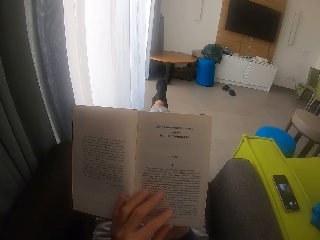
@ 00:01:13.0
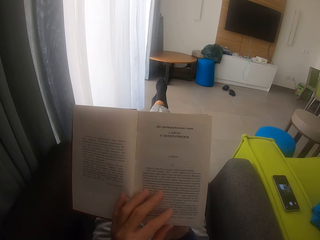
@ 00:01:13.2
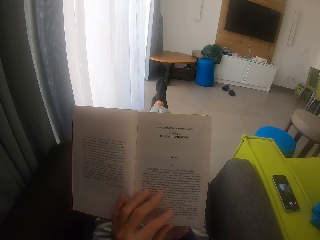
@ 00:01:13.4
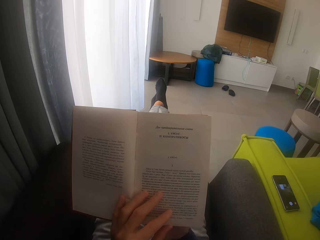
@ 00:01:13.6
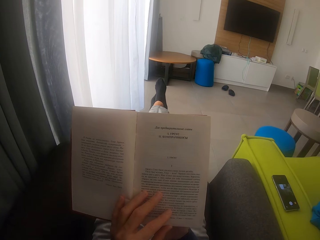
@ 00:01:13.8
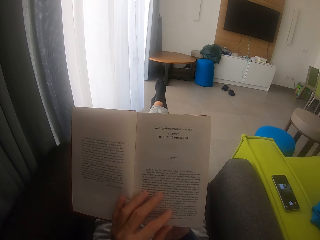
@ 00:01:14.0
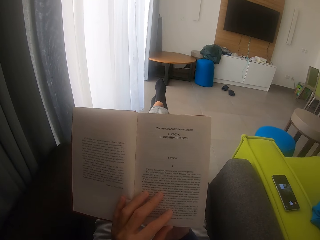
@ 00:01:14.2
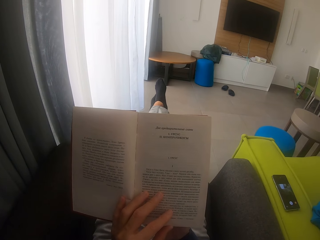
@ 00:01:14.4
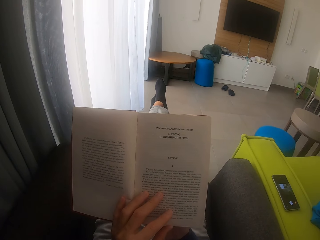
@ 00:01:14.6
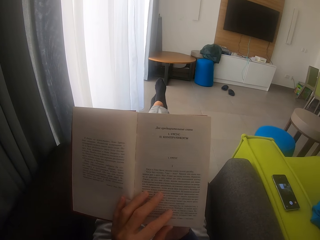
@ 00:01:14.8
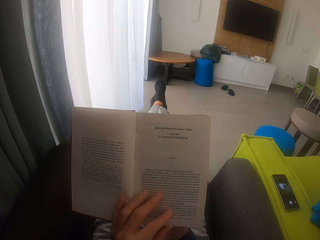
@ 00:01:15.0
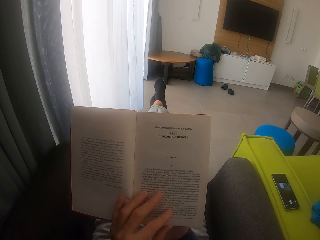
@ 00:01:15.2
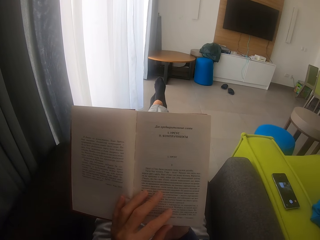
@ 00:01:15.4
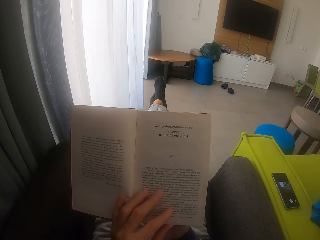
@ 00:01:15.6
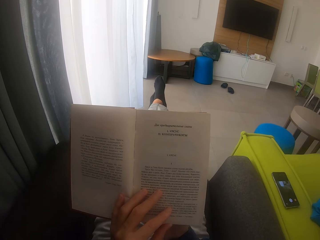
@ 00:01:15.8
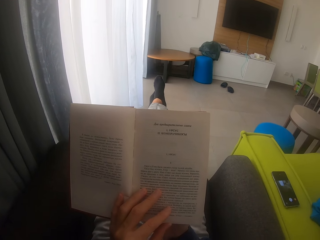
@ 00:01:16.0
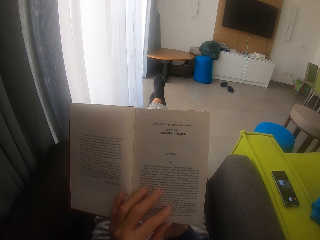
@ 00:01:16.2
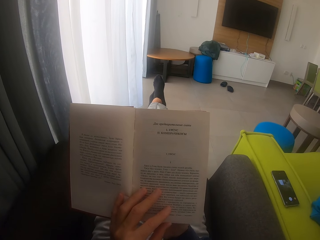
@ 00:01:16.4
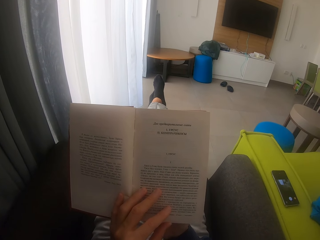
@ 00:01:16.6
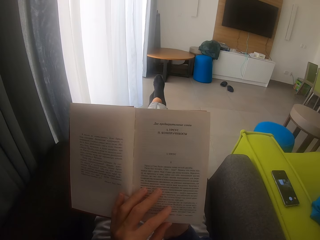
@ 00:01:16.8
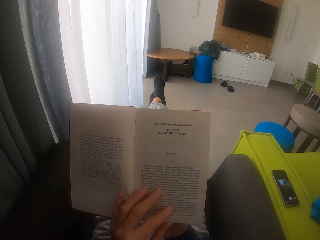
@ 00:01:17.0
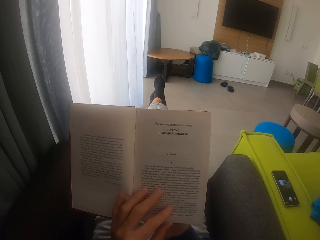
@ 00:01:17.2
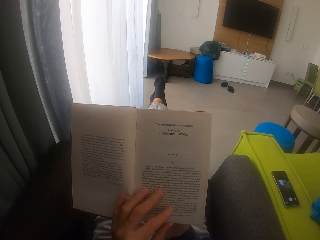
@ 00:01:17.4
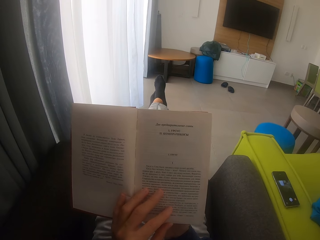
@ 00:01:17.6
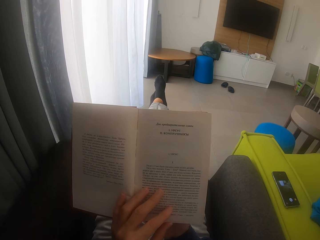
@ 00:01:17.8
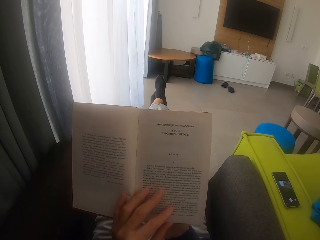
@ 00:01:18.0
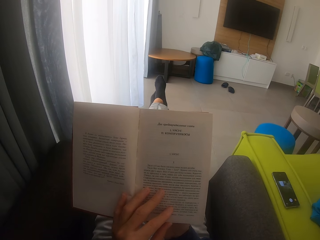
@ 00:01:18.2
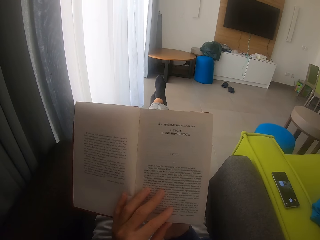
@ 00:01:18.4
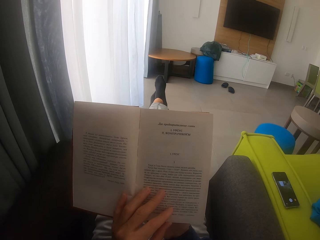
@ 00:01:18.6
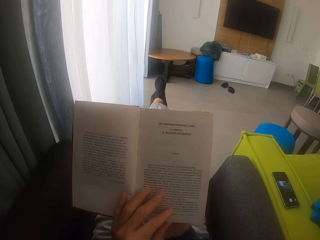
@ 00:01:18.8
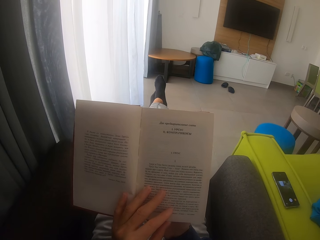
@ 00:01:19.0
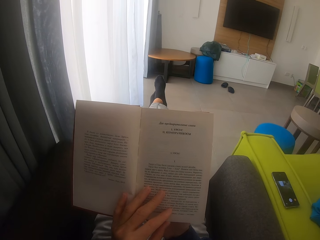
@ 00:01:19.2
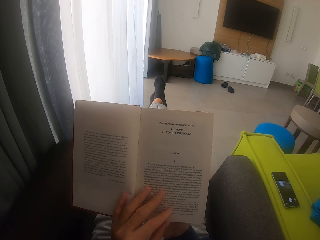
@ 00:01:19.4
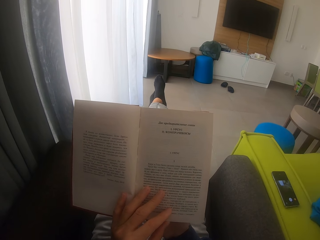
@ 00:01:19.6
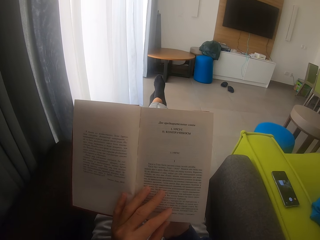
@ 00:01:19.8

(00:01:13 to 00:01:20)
The camera wearer reads the book.

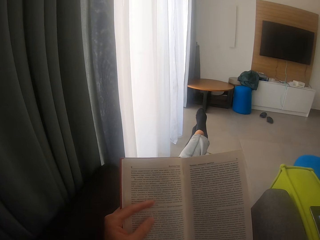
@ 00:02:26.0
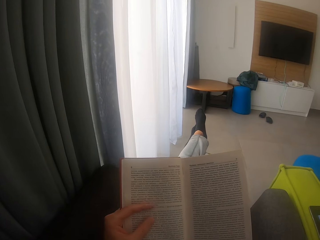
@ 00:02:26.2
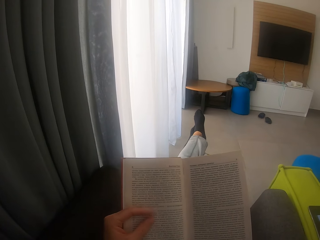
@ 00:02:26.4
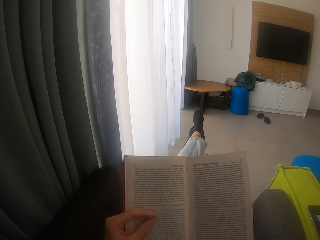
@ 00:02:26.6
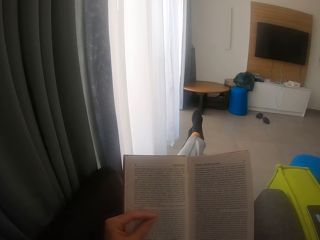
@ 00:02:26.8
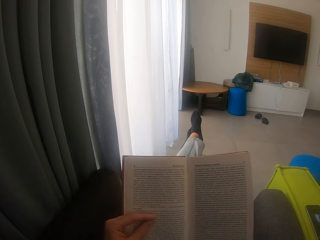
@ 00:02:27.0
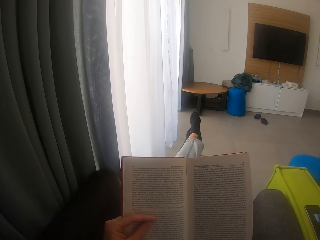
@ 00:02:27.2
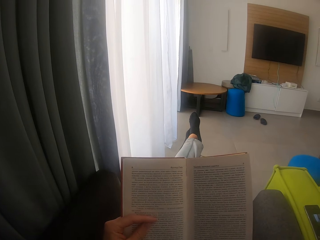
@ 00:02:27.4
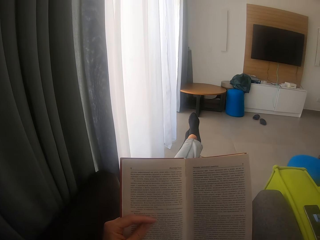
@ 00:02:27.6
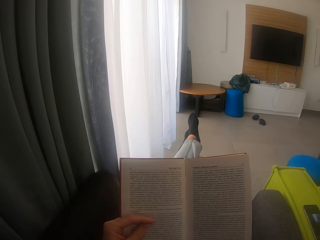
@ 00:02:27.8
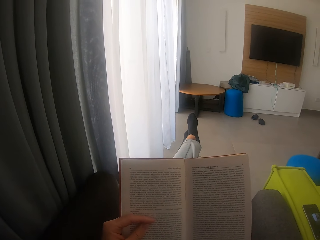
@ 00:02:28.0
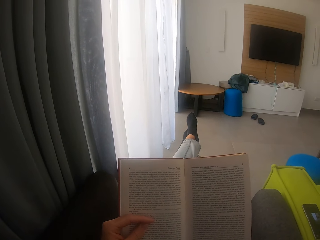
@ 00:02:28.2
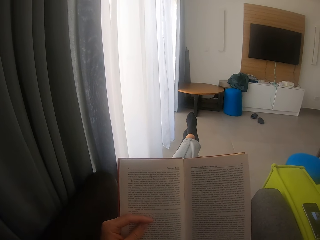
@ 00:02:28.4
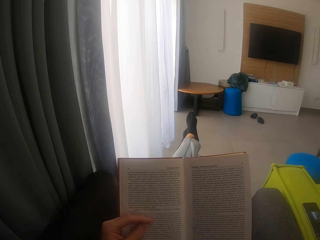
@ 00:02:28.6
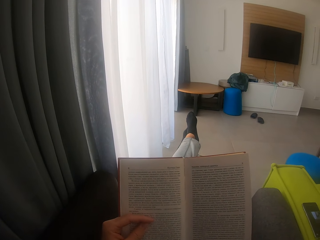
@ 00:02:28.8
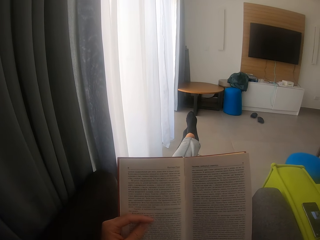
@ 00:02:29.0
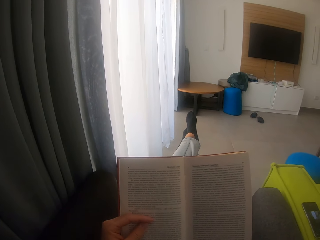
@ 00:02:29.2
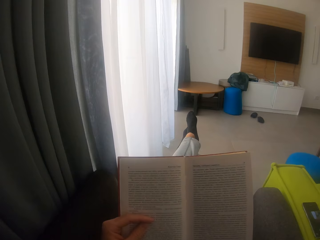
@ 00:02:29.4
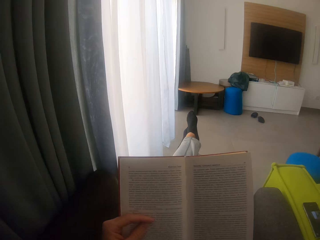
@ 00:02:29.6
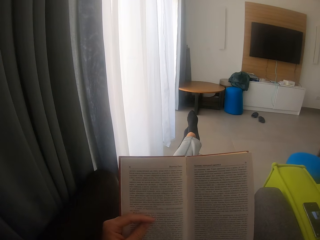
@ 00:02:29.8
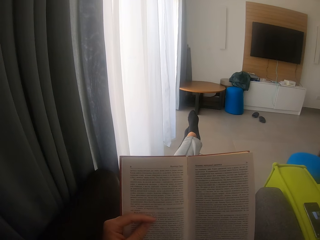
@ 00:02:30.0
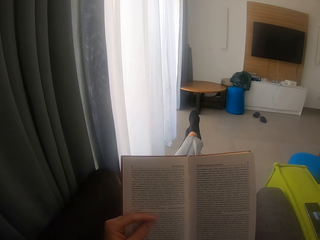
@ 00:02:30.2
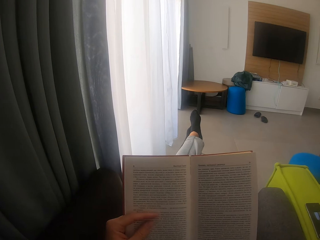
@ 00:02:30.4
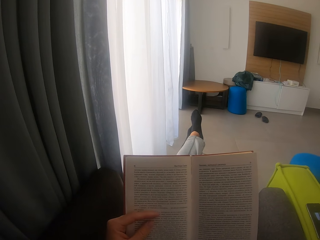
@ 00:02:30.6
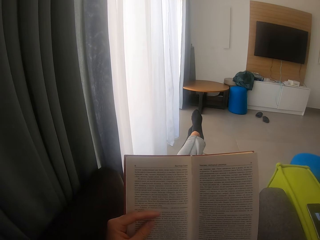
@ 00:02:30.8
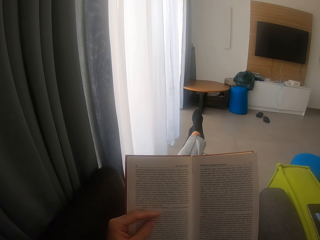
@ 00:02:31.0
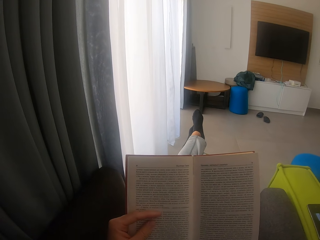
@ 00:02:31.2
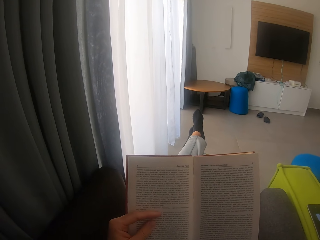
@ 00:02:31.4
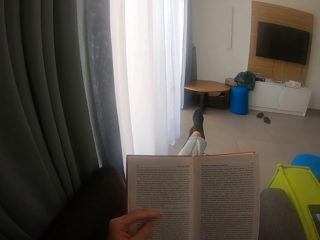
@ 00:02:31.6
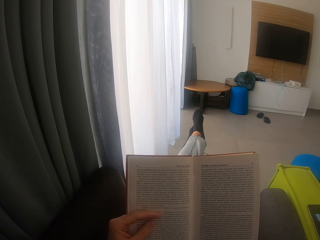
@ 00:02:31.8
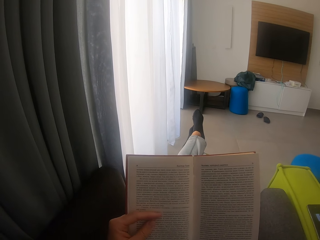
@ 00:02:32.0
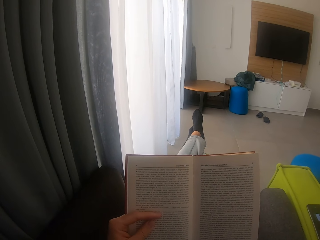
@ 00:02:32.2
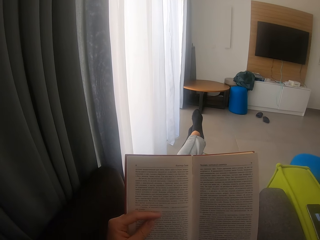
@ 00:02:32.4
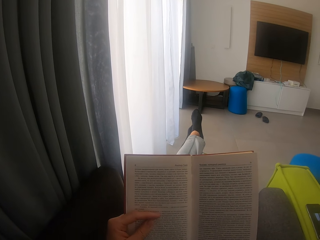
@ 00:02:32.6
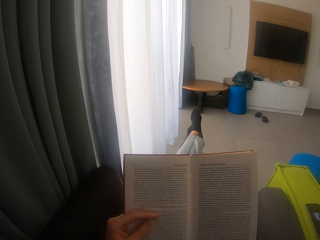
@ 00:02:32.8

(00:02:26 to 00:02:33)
The camera wearer touches the book.

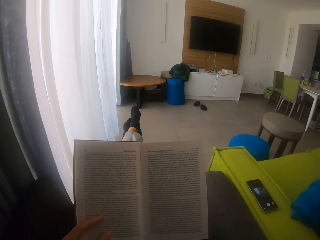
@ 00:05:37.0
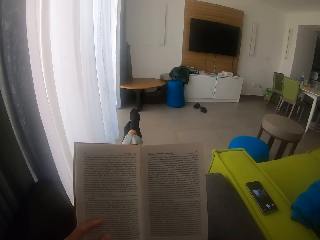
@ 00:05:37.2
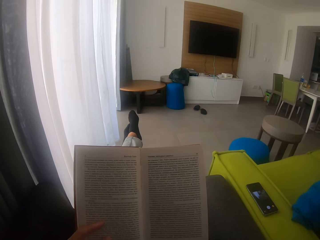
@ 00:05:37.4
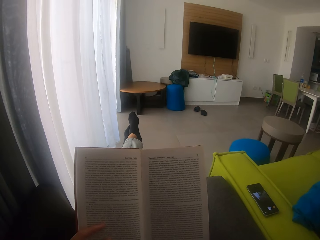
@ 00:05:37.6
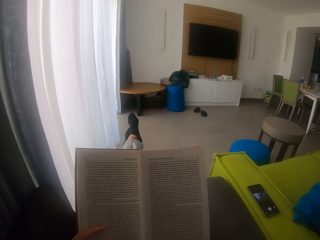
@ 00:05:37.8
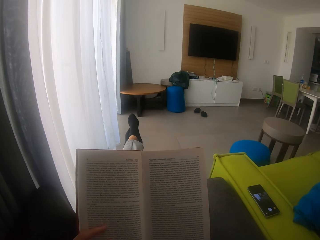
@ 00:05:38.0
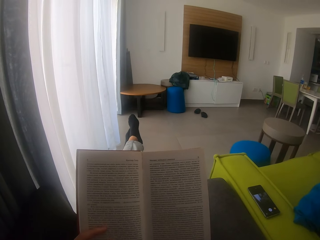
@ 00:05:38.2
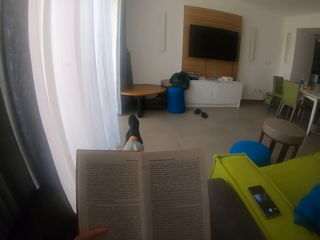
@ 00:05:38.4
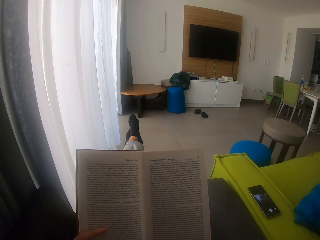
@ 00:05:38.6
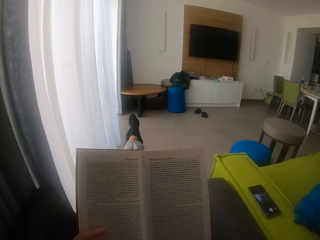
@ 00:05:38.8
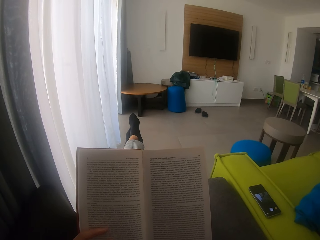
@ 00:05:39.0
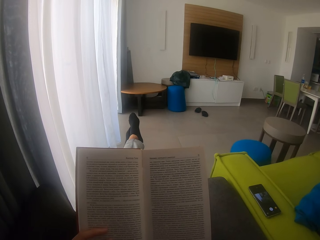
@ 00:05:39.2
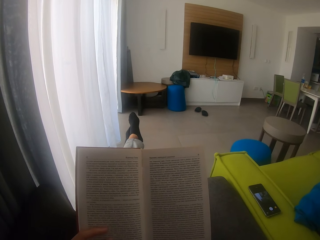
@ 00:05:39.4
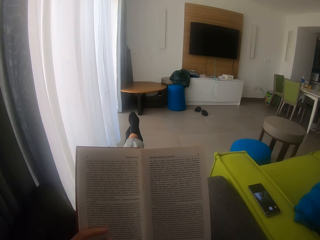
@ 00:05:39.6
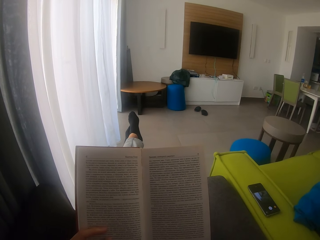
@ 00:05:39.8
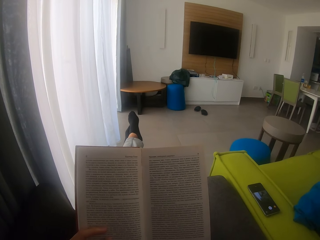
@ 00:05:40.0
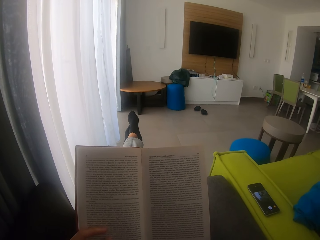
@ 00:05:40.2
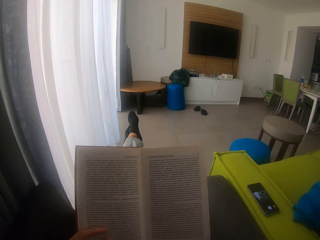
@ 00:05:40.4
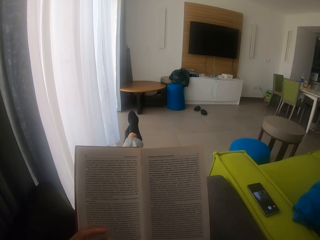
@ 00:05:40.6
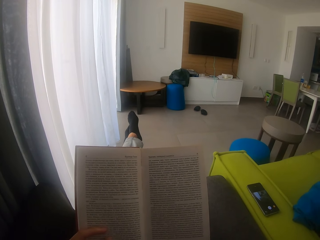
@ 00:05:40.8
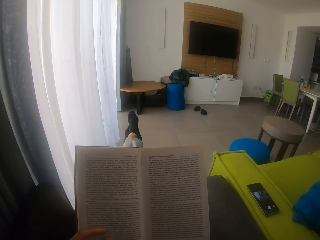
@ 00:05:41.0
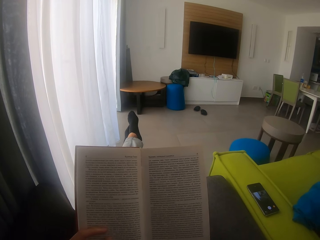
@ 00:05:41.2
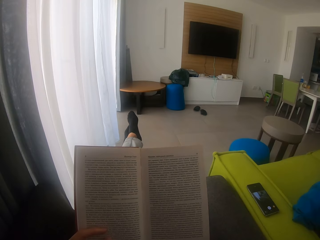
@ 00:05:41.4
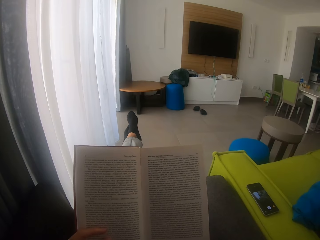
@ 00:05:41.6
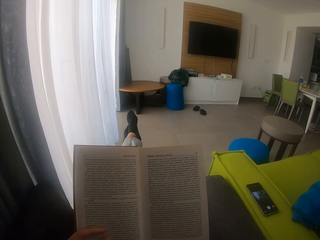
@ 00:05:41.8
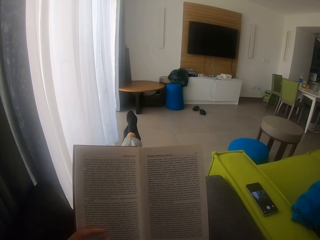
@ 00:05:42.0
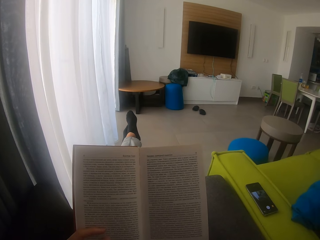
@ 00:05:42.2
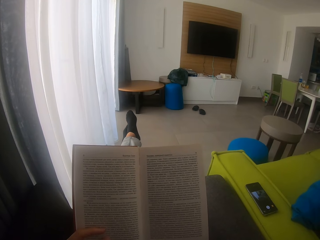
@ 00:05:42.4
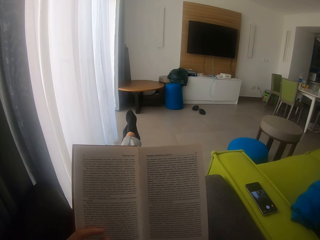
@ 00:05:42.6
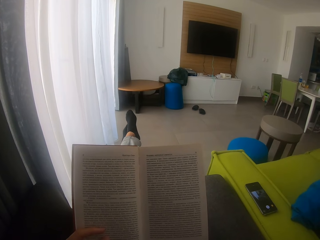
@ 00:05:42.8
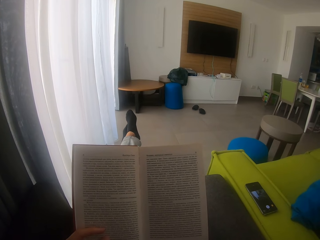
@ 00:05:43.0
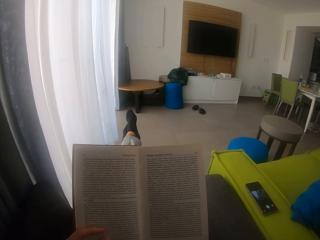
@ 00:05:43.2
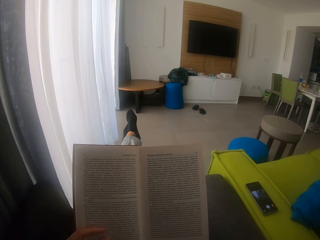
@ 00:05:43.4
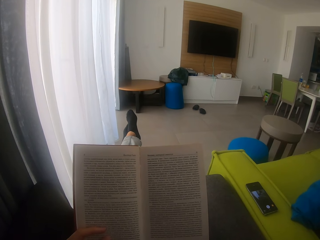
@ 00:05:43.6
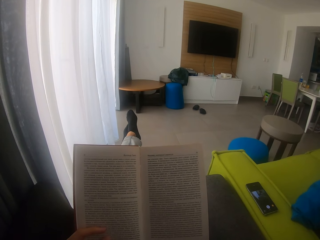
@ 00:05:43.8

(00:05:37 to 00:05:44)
The camera wearer reads a book.
